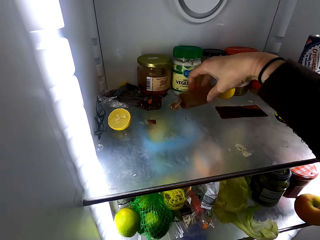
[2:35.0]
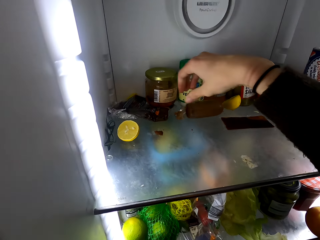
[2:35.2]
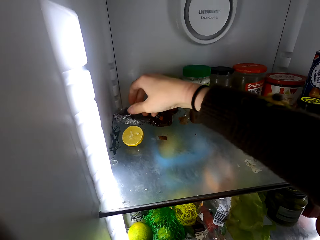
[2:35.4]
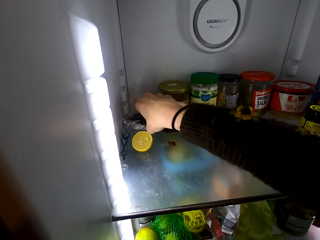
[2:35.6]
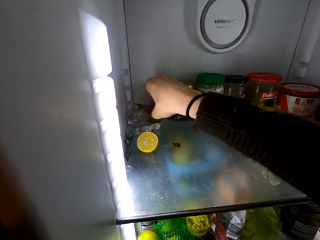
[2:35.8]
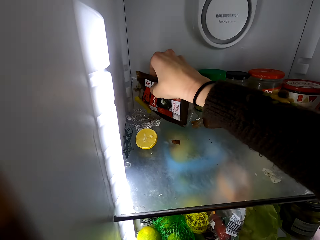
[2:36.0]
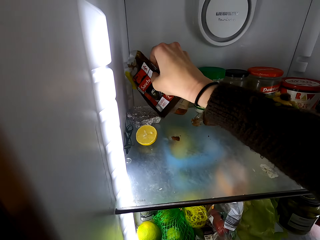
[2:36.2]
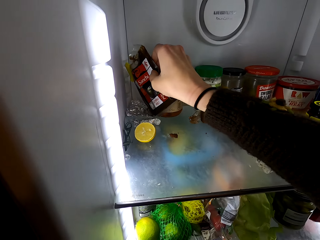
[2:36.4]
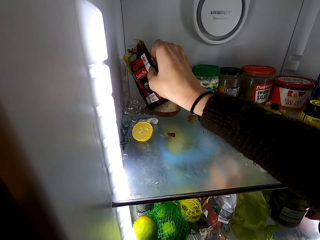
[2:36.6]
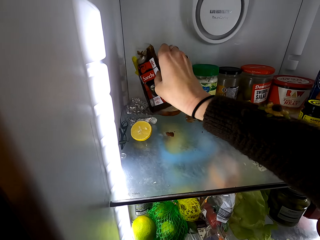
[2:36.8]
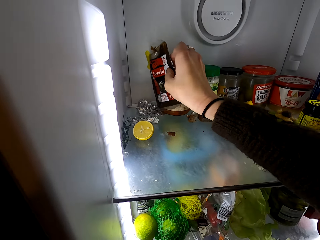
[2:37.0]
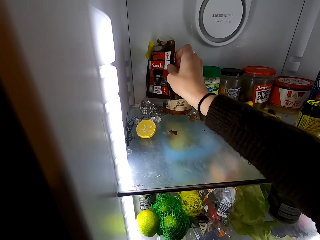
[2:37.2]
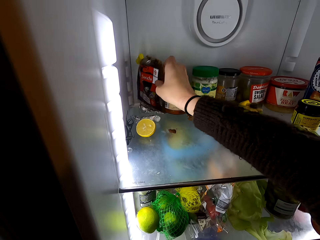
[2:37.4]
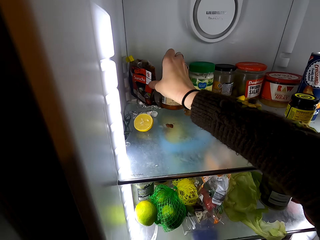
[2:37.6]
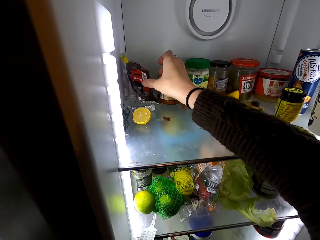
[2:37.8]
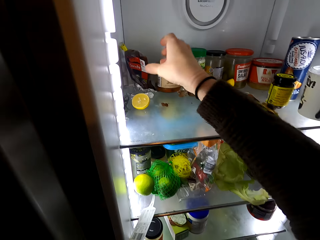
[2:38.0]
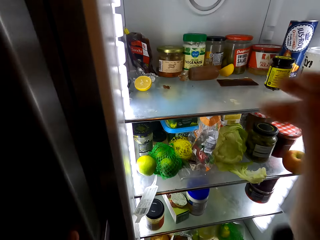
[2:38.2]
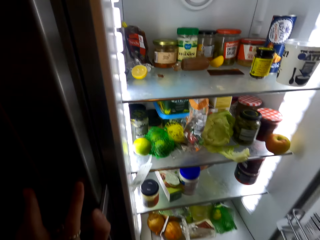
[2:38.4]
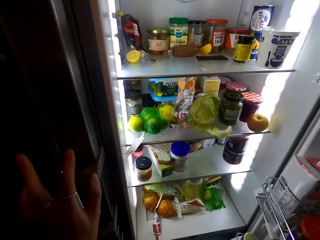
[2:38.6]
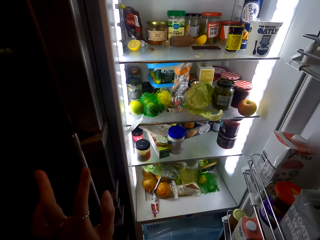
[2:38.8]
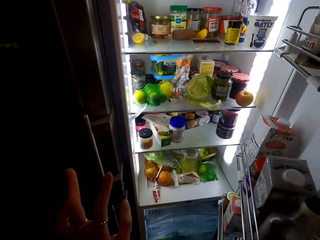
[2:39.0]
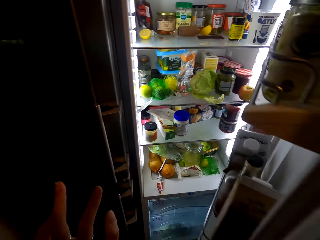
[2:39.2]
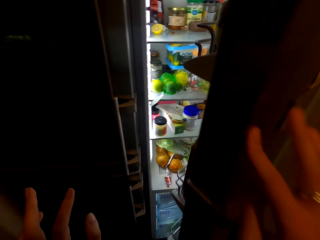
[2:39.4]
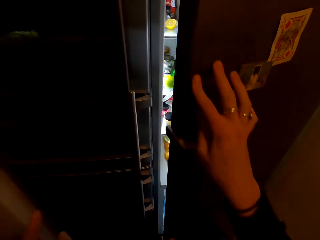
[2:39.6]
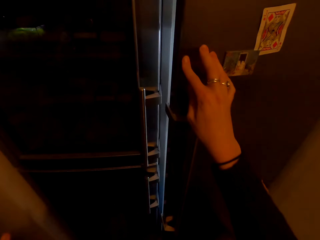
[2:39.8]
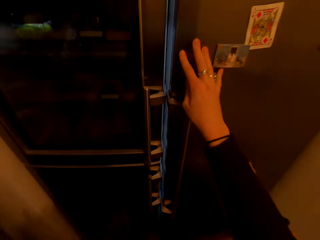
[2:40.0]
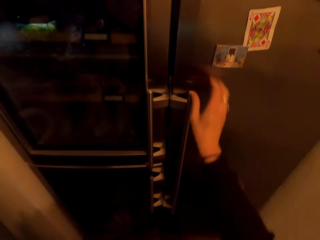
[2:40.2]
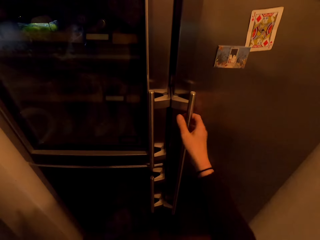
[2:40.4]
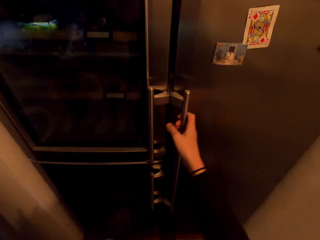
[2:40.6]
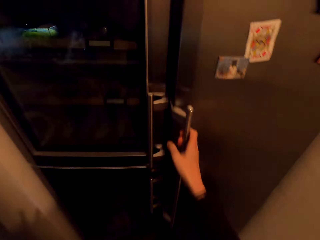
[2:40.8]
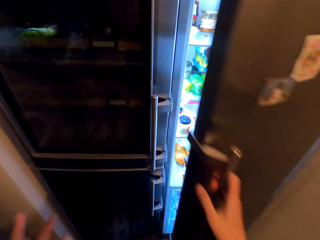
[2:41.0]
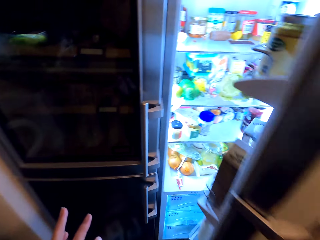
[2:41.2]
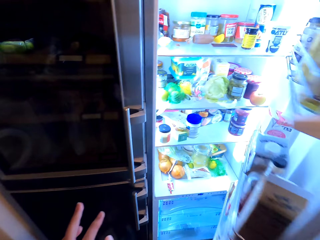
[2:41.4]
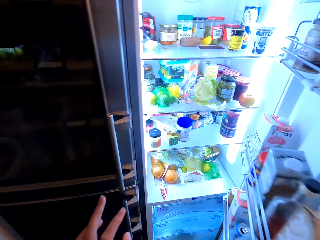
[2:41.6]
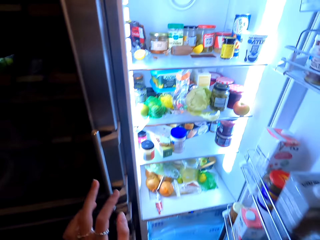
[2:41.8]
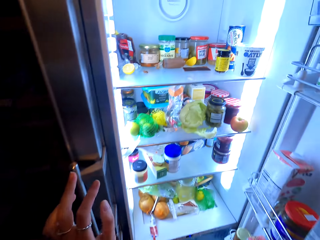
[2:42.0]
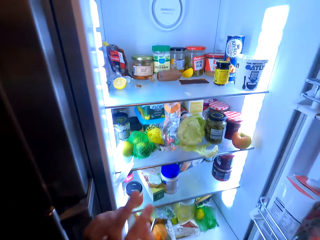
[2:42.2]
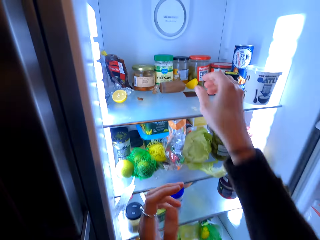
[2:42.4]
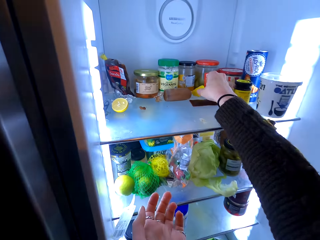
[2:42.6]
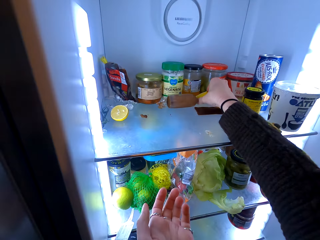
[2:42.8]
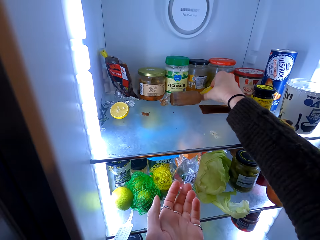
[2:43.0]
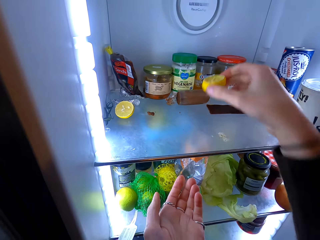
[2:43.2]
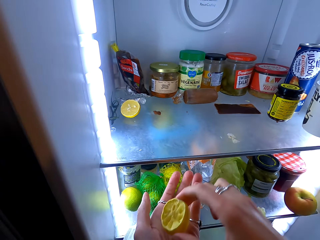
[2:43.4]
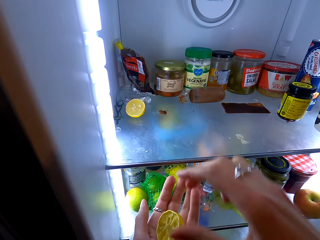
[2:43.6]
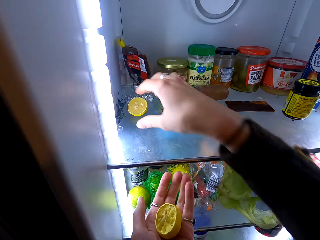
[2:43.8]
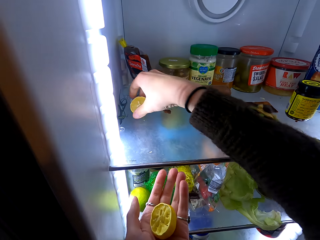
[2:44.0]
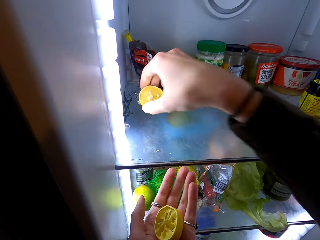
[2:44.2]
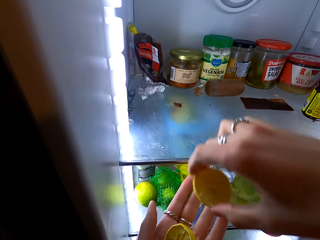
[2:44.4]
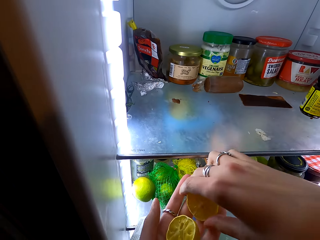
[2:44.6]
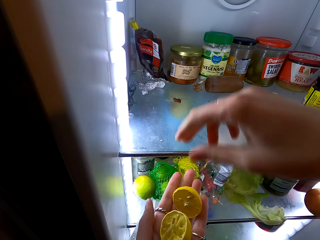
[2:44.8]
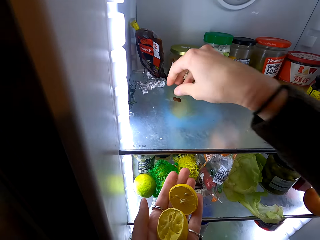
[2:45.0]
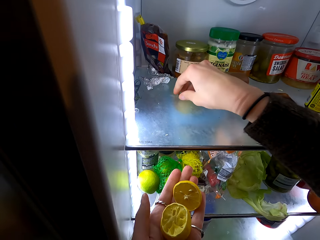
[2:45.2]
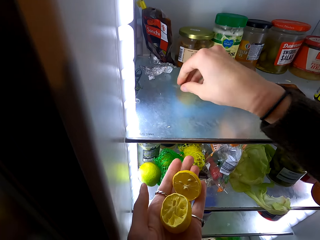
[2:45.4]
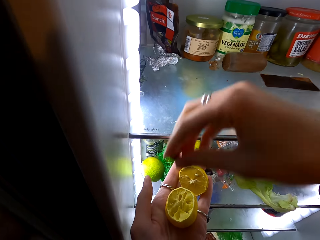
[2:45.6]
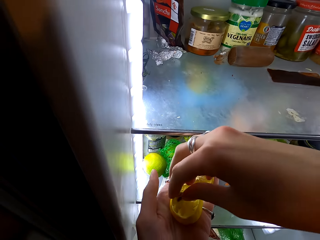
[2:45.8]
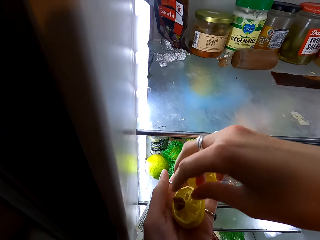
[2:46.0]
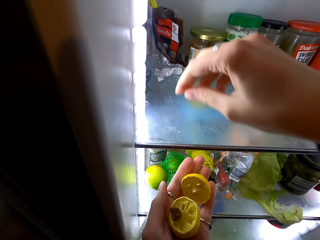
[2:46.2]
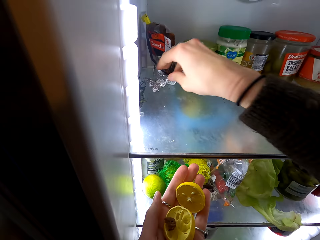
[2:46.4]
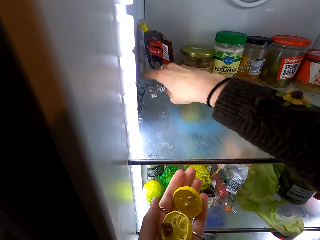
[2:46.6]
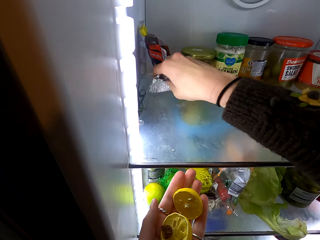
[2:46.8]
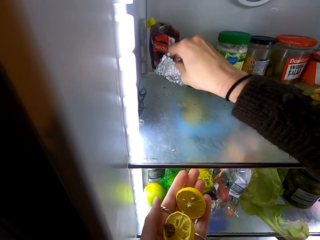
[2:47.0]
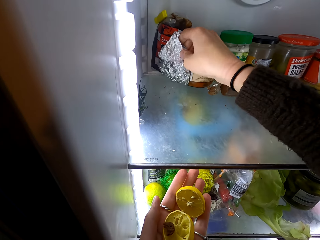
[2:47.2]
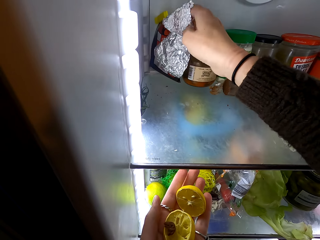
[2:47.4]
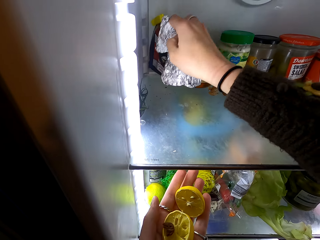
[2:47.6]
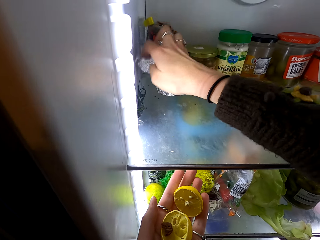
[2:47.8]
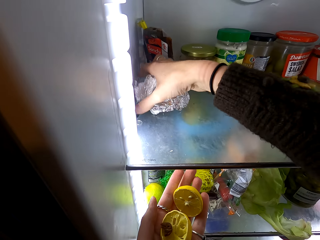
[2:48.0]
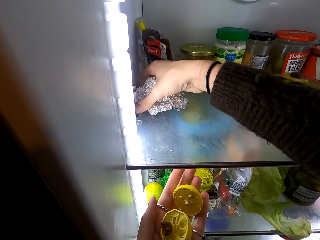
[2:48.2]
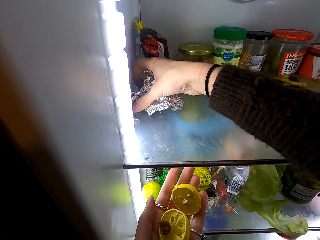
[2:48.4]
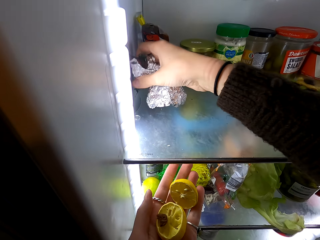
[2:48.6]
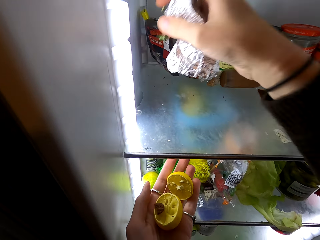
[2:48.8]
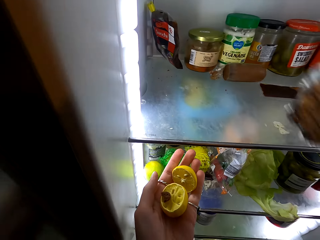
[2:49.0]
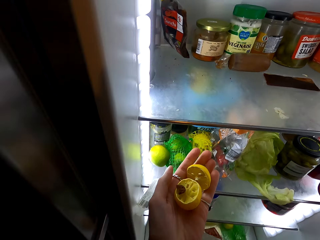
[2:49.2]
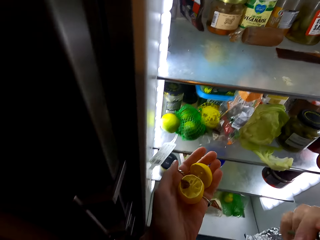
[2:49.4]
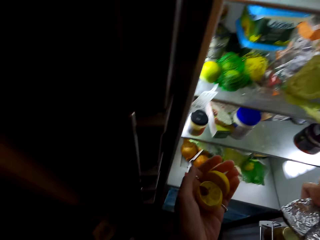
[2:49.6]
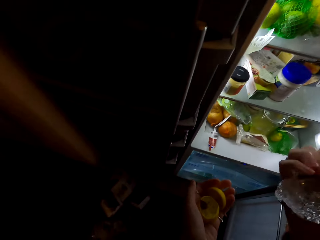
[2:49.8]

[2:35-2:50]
The camera wearer closes the fridge with her right hand. She opens the fridge with her right hand. She clears the fridge. She picks up a piece of lemon fruit on the fridge shelf. She puts the piece of lemon fruit on her left hand. She picks up a piece of lemon fruit on the fridge shelf. She puts the piece of lemon fruit on her left hand. She picks up a paper on the fridge shelf.

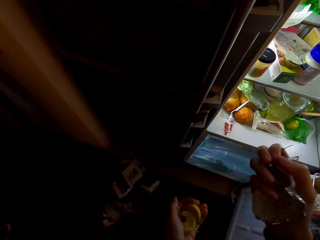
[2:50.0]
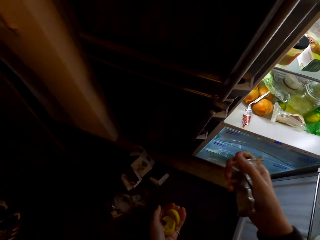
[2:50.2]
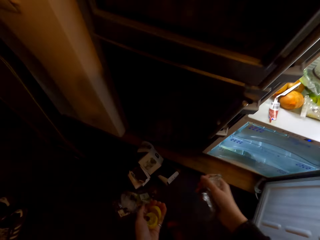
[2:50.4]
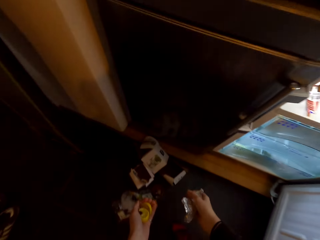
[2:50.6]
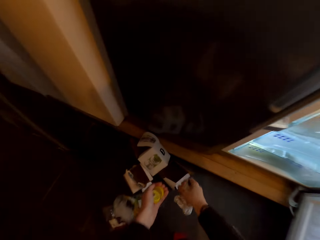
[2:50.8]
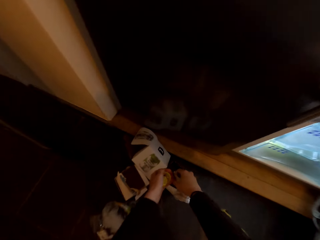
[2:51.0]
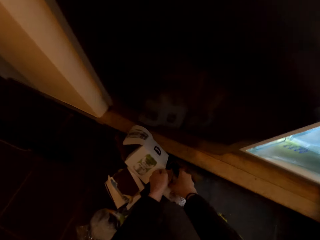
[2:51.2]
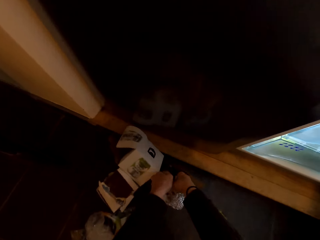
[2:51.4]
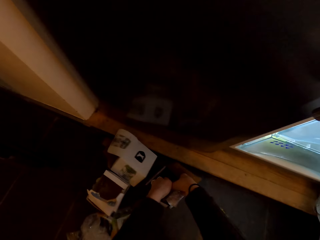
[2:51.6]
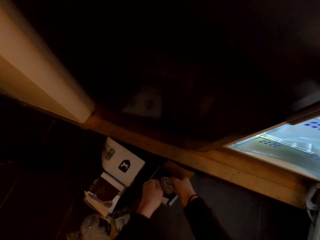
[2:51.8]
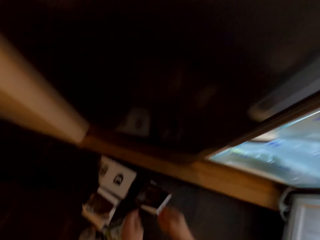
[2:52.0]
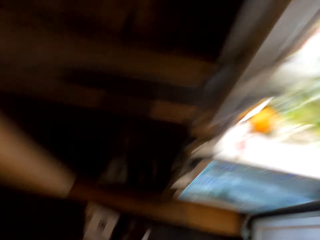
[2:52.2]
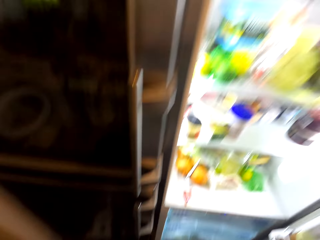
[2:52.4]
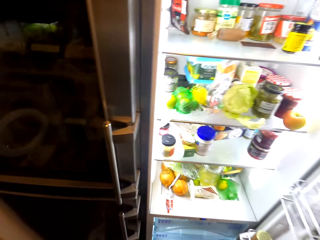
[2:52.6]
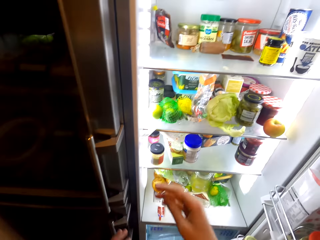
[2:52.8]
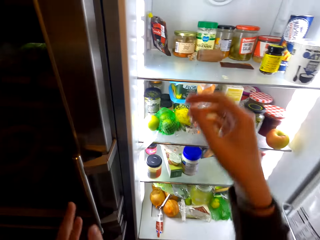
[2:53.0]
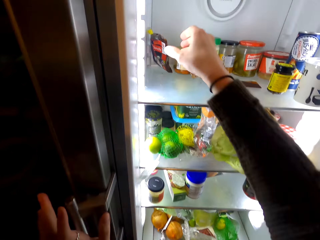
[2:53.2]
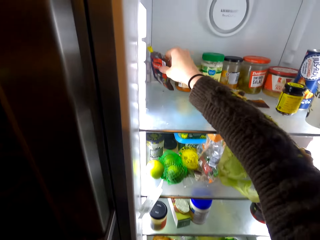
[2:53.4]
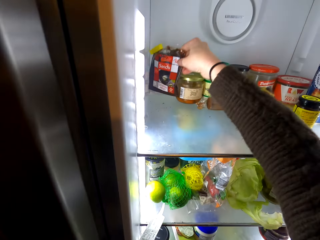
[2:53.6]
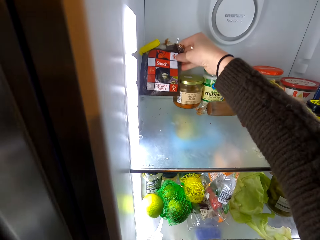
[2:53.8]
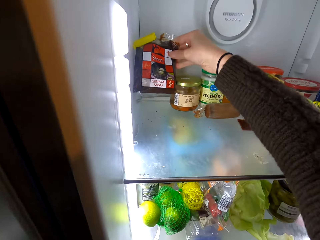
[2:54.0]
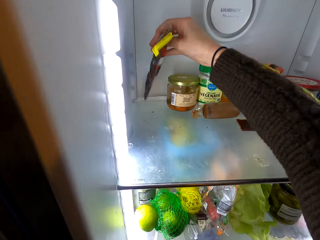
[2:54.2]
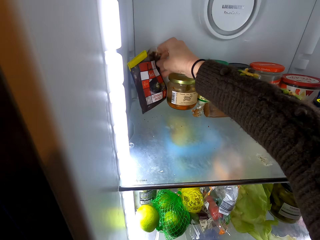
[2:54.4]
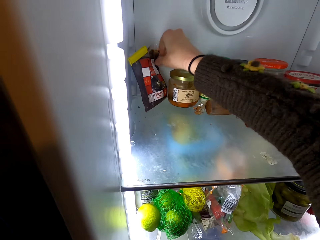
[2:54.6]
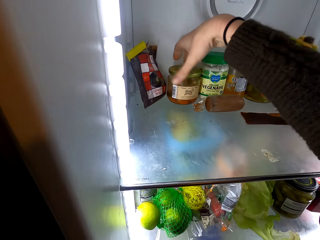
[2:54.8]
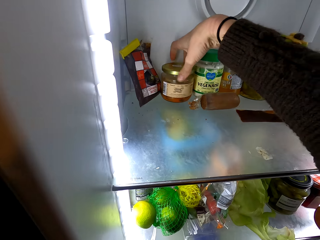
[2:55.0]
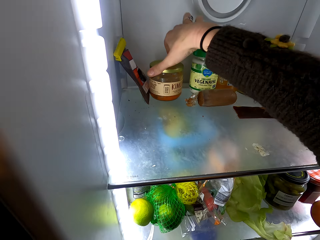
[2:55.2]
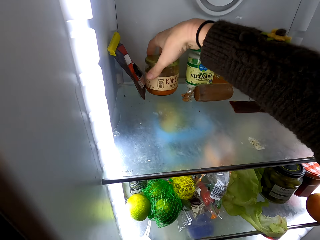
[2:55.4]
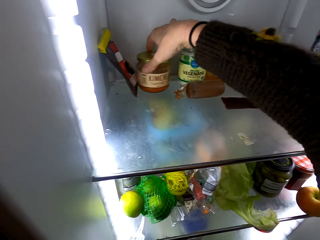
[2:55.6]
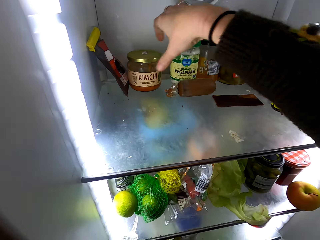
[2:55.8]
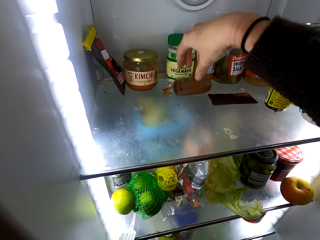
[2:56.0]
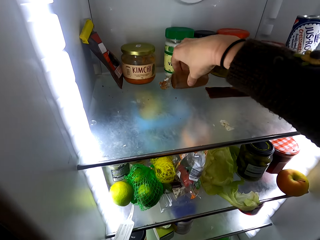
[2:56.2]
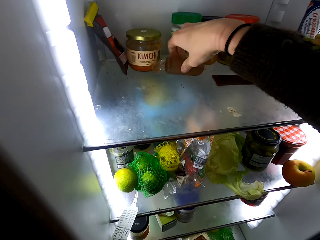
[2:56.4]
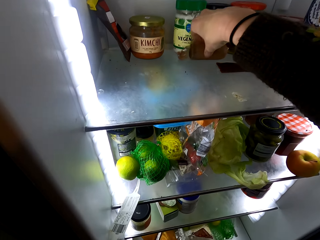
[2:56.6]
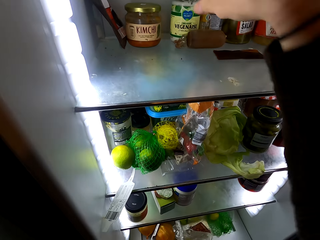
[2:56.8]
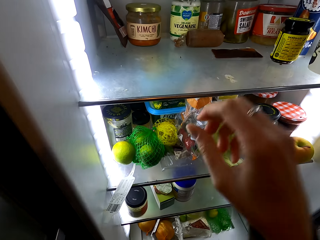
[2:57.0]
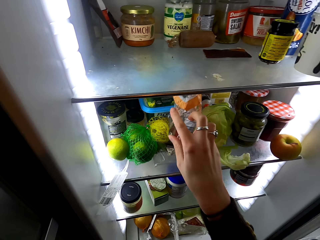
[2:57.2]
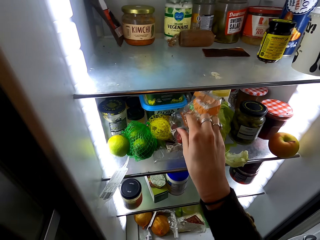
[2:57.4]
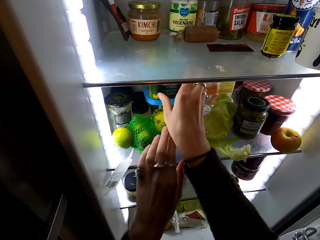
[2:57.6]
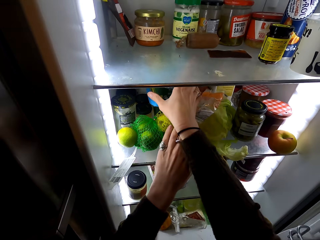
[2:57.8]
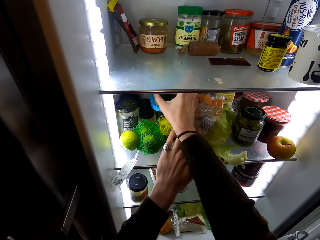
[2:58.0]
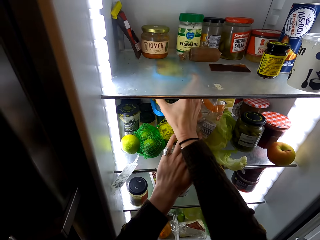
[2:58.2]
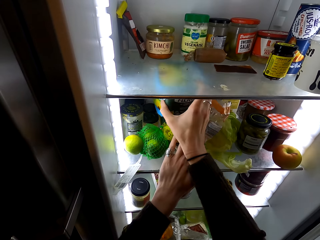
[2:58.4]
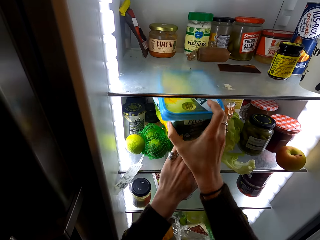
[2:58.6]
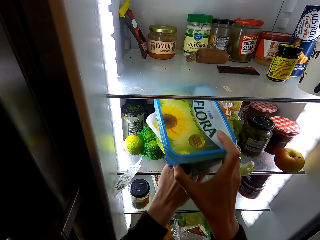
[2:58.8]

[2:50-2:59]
The camera wearer puts the papers in the cardboard. They put the cut orange down. They arrange the fridge. They move something on the fridge shelf.
